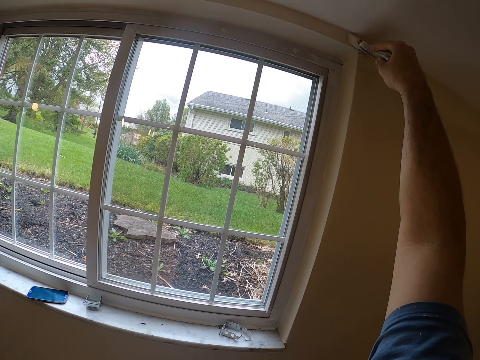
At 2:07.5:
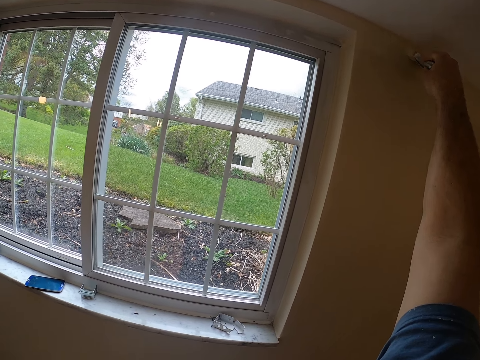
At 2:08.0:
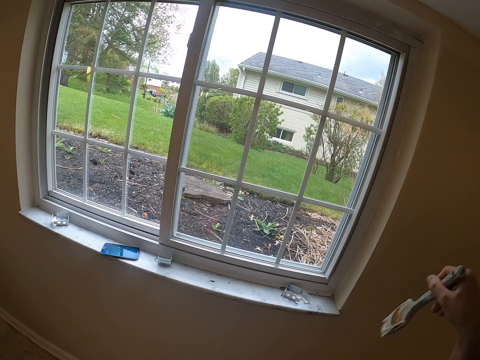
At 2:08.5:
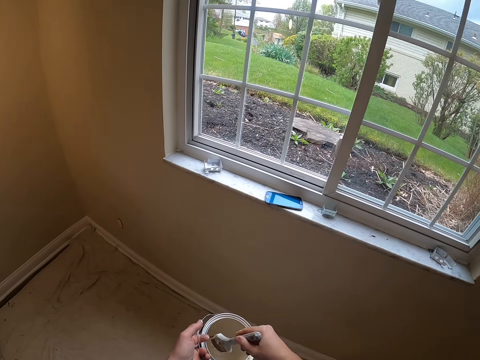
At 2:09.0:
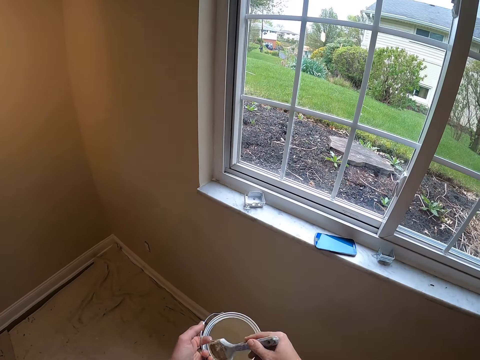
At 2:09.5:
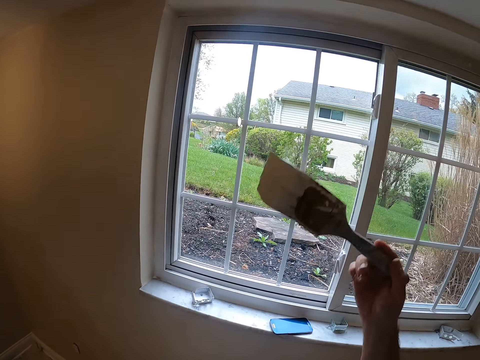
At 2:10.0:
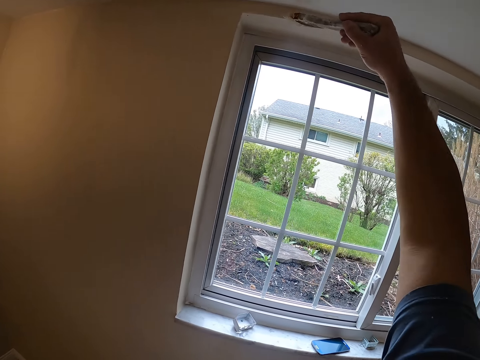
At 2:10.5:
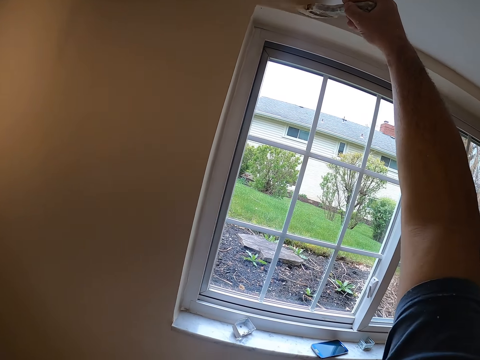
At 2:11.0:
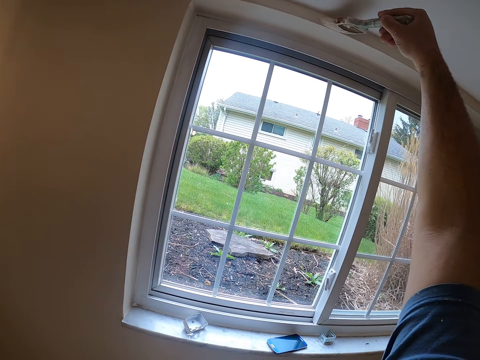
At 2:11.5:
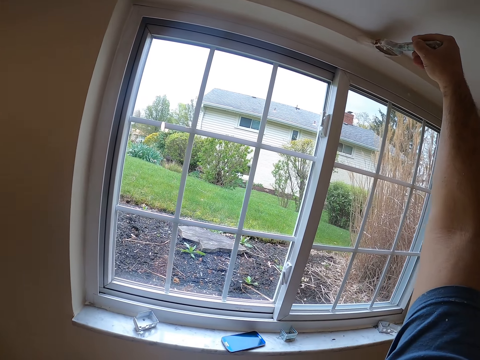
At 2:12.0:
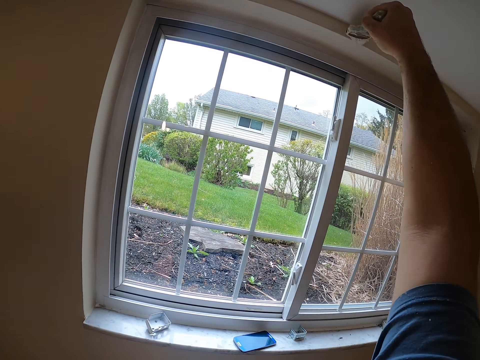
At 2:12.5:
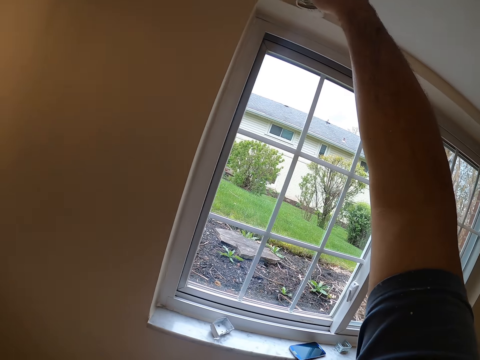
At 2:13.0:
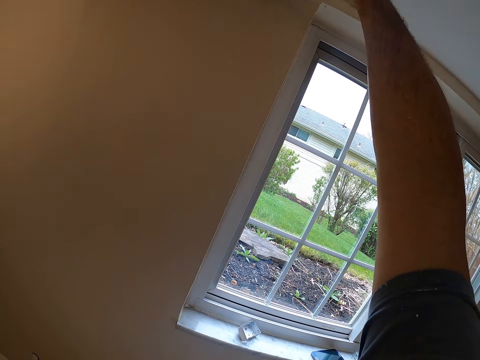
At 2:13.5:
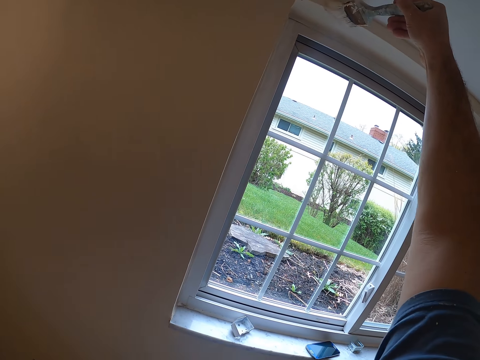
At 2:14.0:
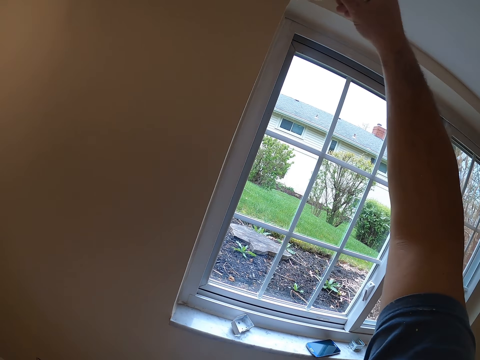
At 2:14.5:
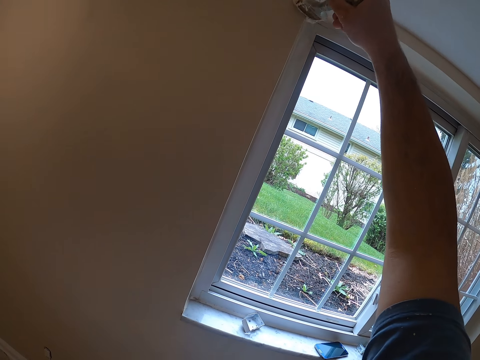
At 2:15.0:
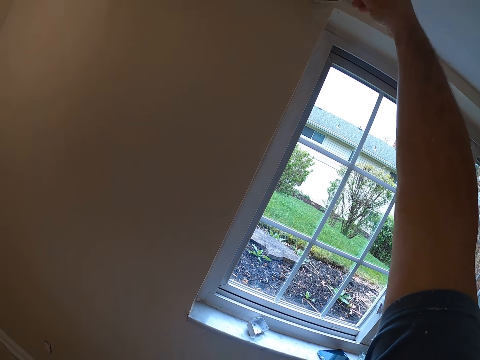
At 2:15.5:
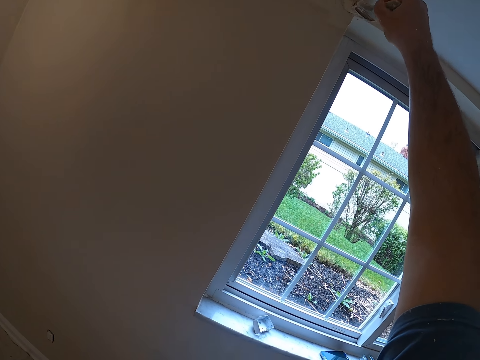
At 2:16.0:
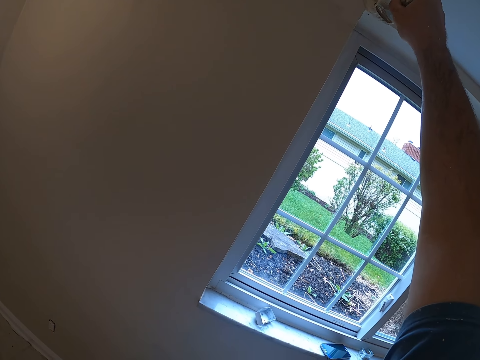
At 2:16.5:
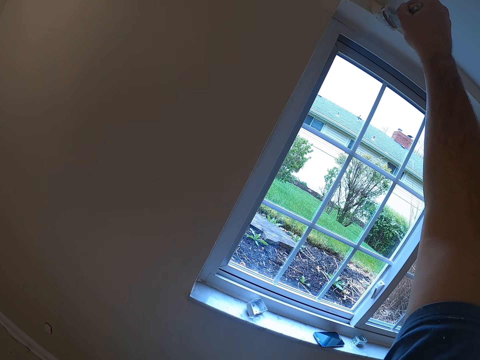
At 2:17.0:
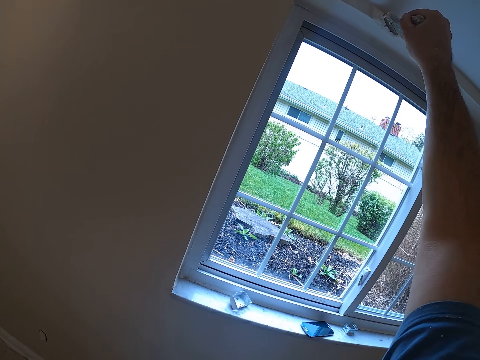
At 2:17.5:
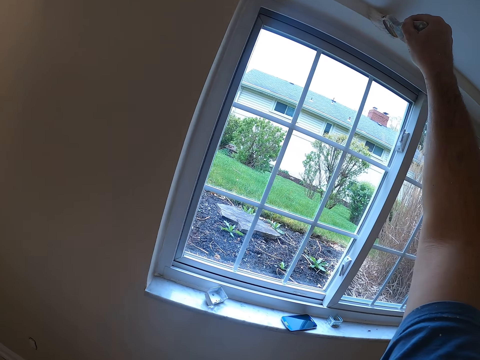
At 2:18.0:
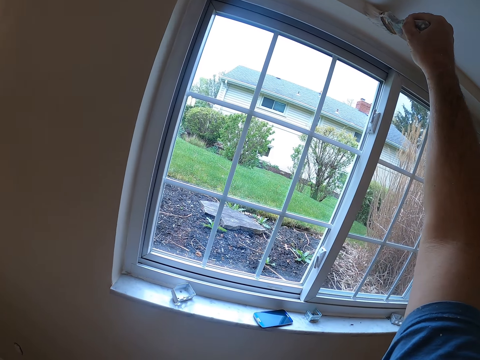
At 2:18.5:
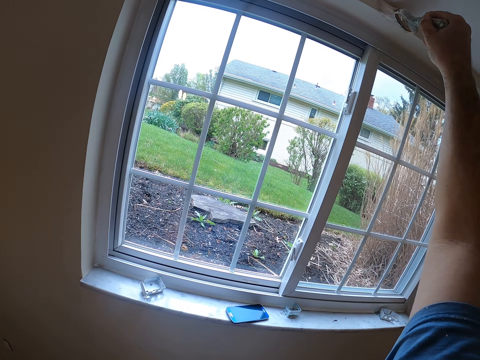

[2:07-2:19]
The camera wearer dips the paint brush in the paint container. They paint the lintel with the paint brush. They paint the wall using the paint brush.

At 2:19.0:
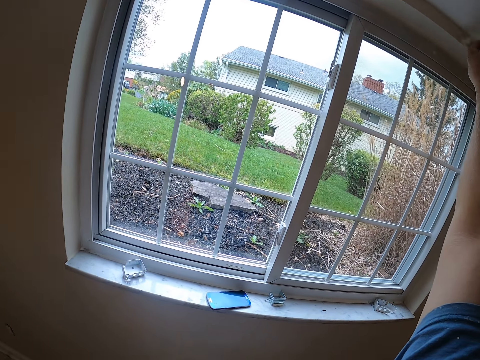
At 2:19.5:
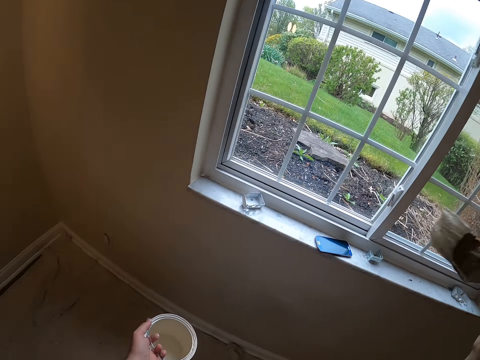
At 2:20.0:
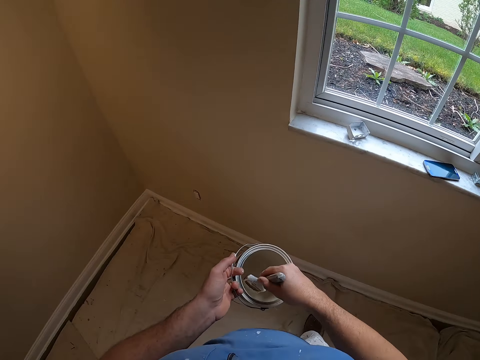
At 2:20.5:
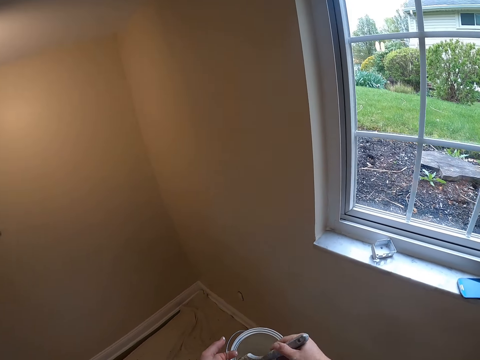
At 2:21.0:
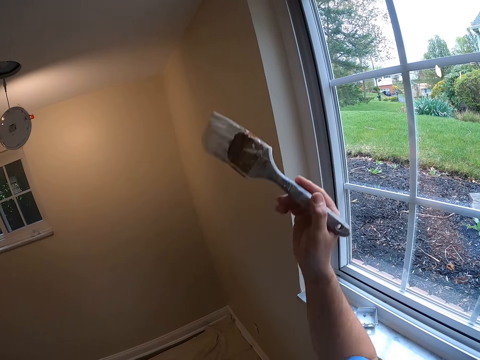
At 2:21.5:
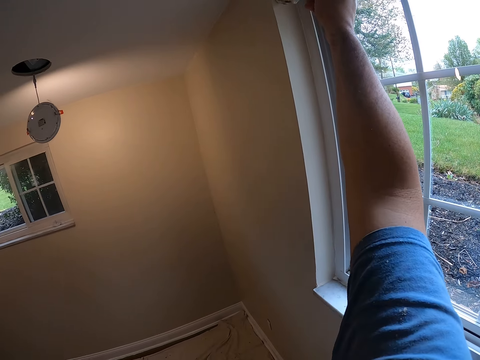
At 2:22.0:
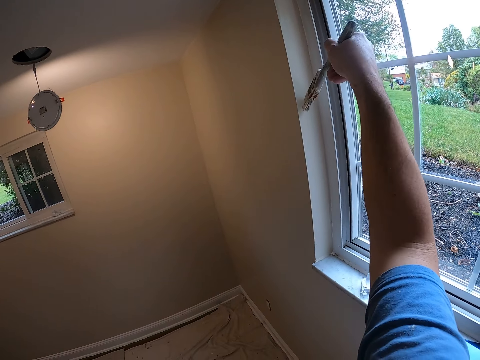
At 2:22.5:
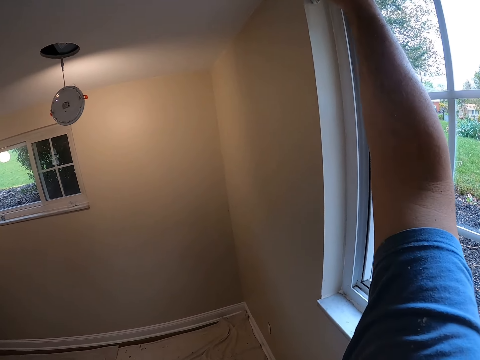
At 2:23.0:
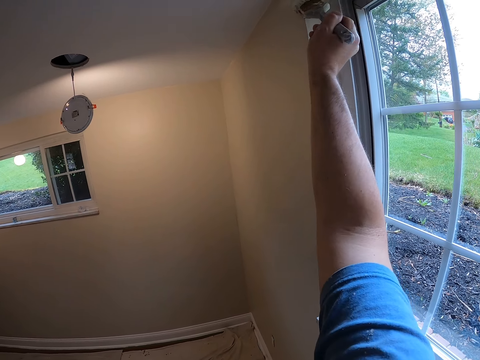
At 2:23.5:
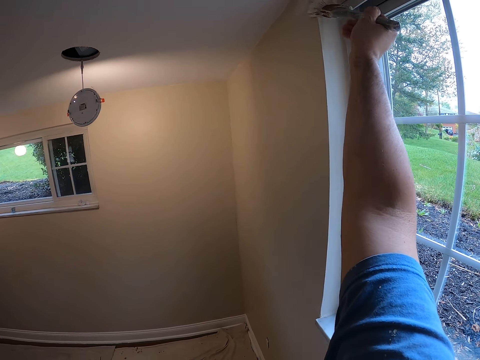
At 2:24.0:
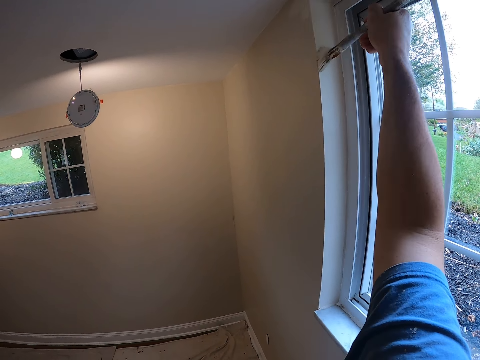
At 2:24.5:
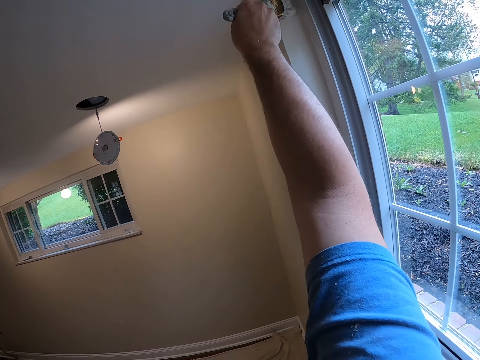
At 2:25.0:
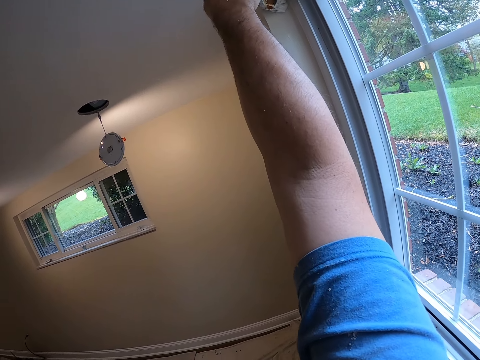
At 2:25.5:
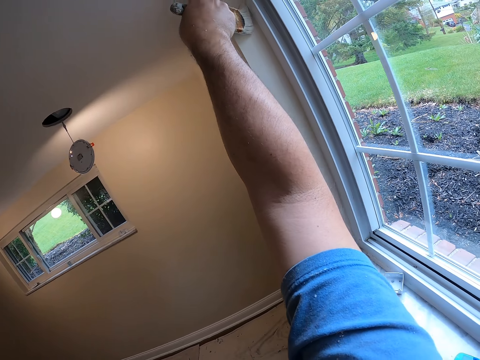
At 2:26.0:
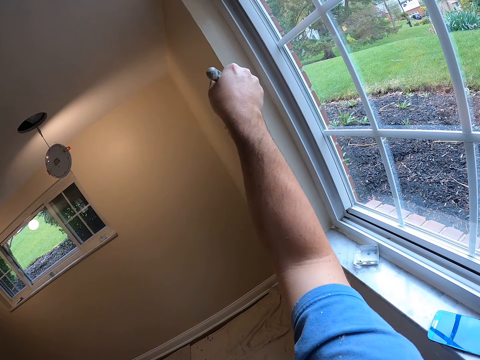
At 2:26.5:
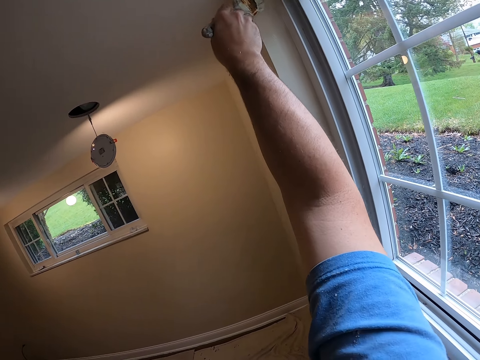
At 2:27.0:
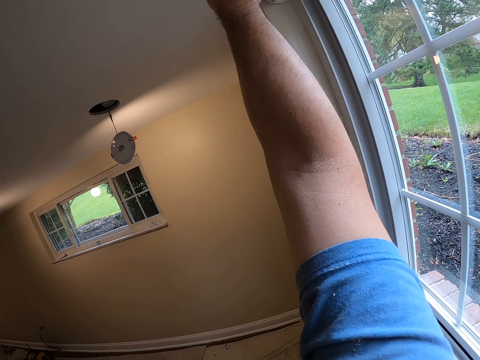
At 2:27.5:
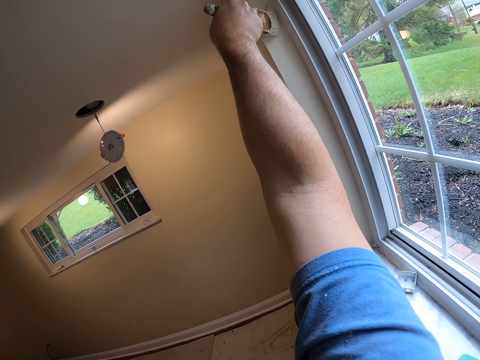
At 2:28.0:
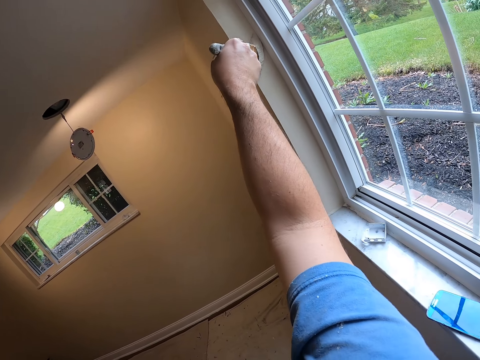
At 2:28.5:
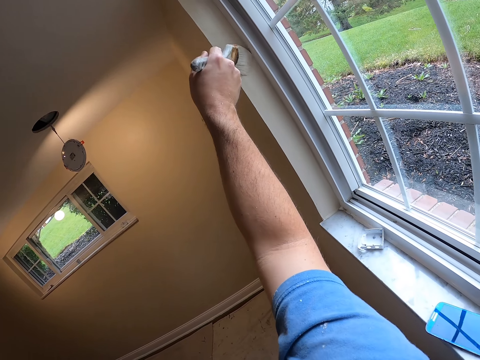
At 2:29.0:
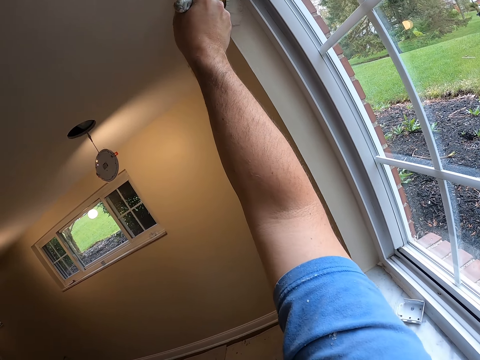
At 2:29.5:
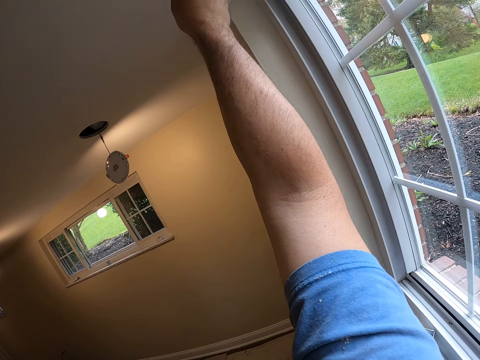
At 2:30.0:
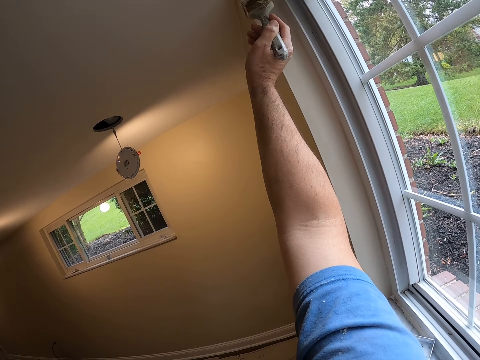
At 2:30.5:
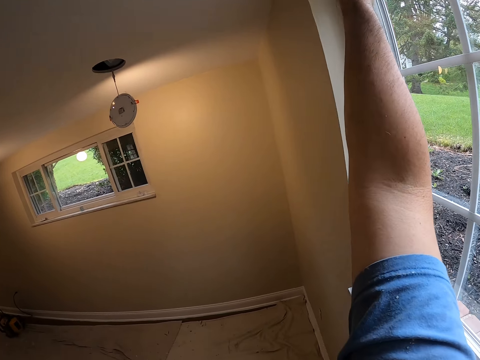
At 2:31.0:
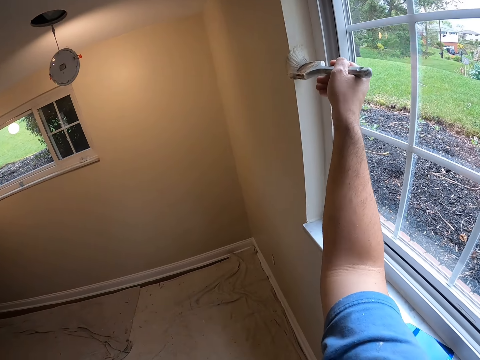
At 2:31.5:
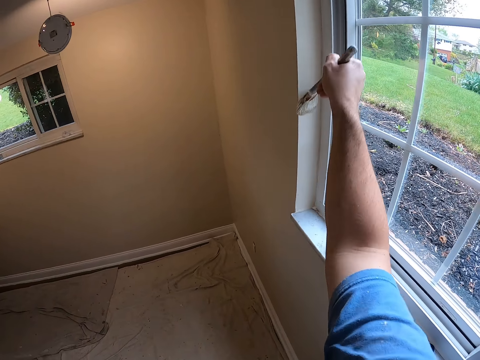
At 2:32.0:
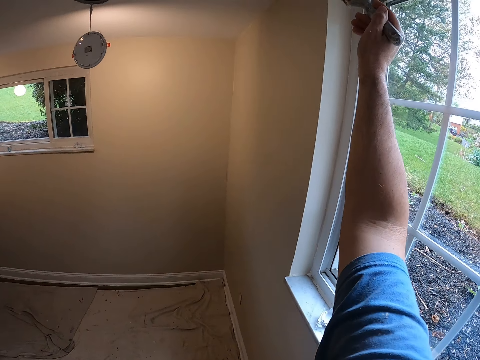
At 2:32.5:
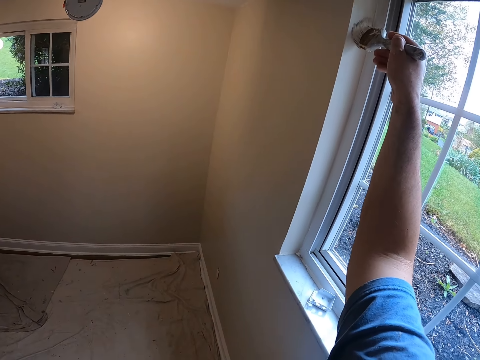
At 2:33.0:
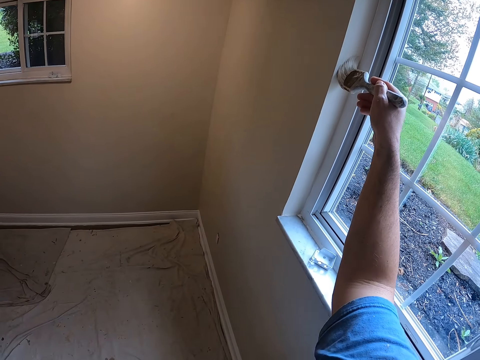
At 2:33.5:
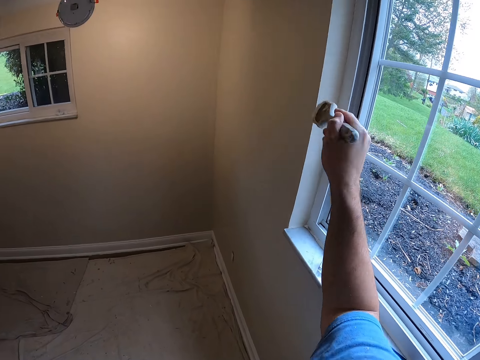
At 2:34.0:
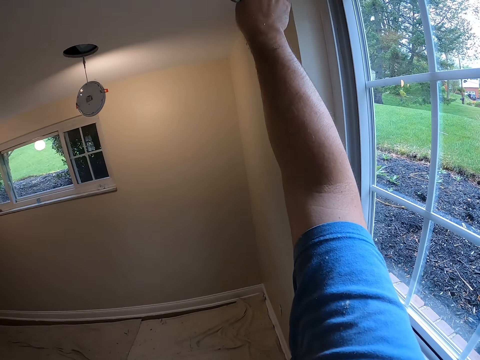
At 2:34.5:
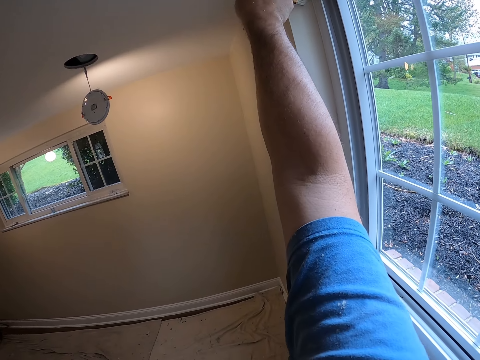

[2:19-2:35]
The camera wearer dips the paint brush in the paint container. They paint the wall with the paint brush.
